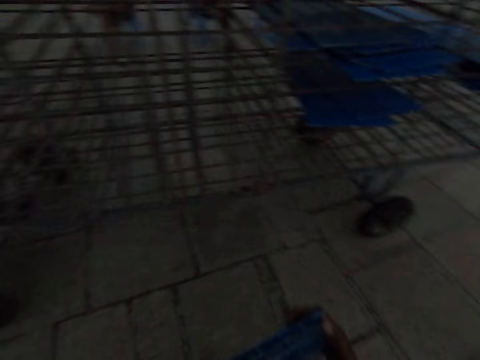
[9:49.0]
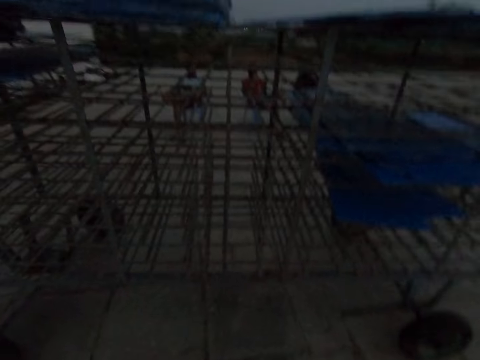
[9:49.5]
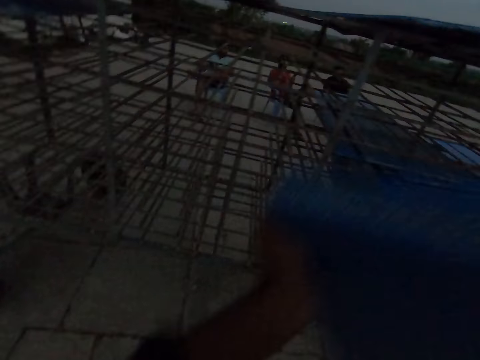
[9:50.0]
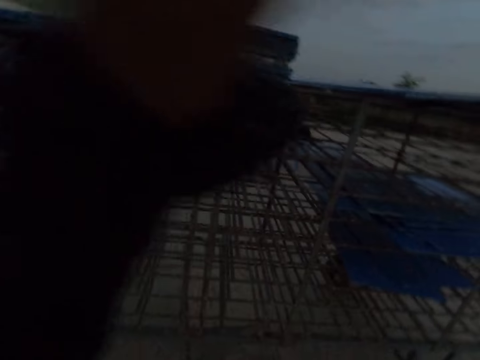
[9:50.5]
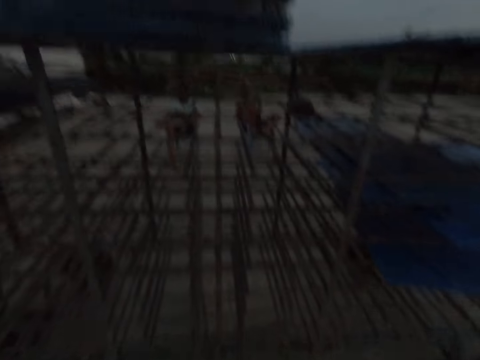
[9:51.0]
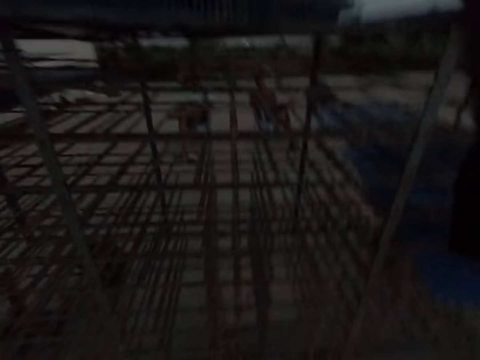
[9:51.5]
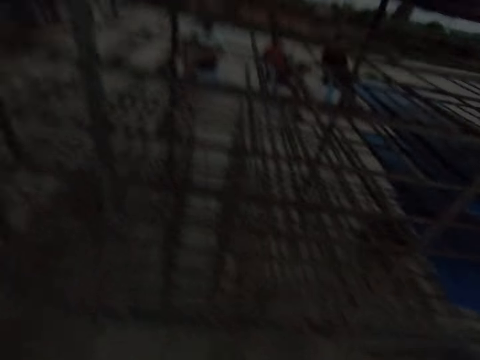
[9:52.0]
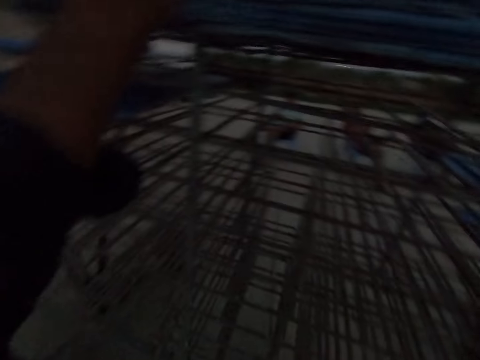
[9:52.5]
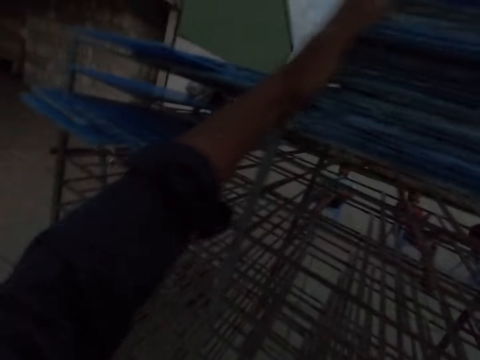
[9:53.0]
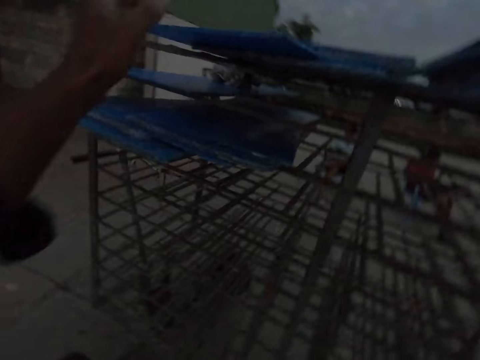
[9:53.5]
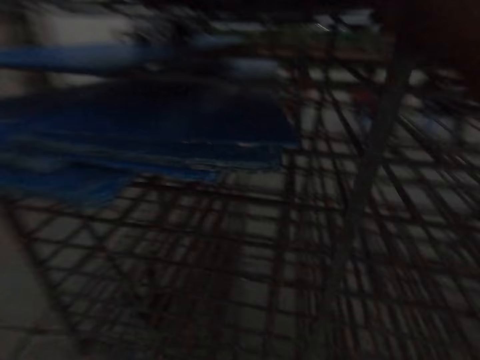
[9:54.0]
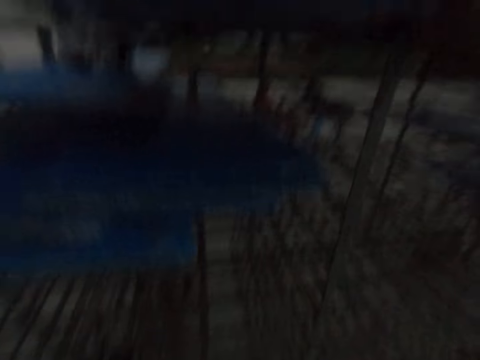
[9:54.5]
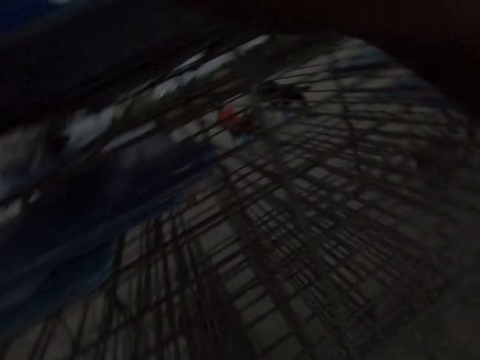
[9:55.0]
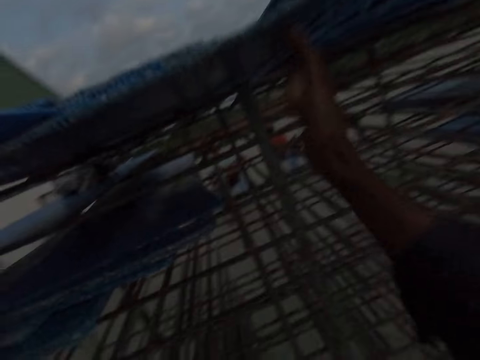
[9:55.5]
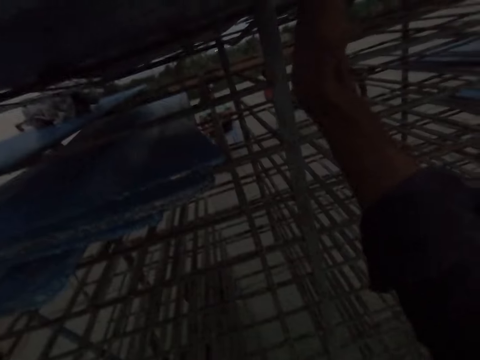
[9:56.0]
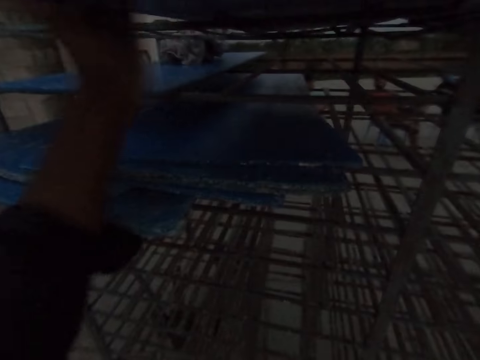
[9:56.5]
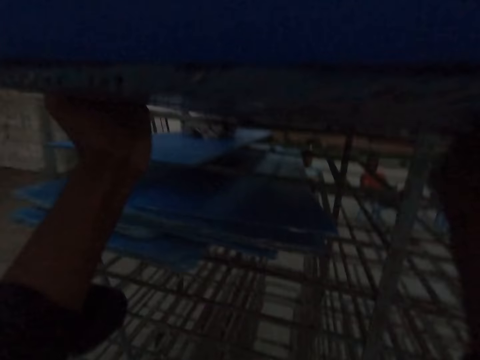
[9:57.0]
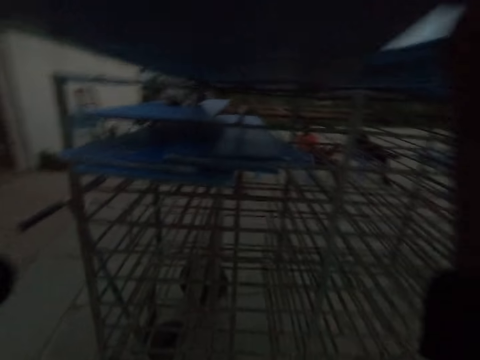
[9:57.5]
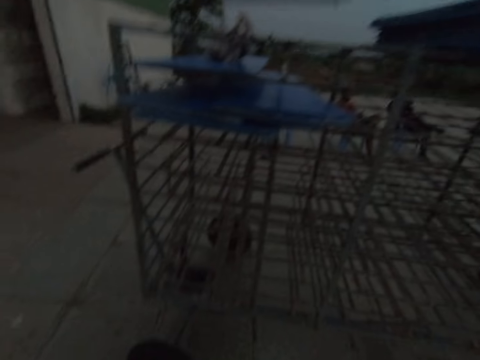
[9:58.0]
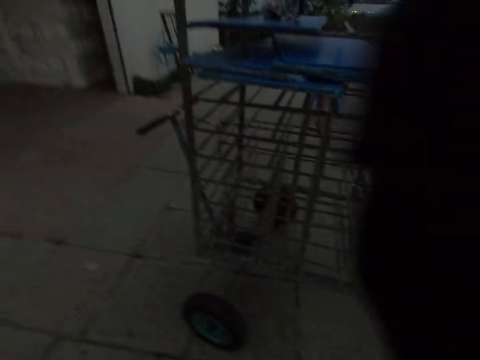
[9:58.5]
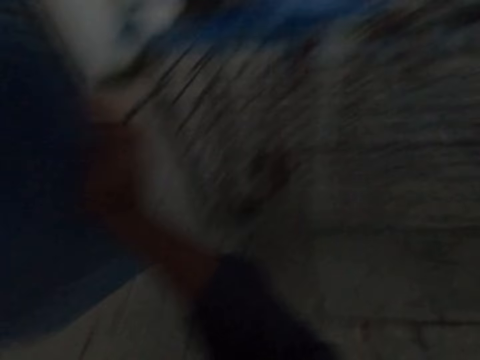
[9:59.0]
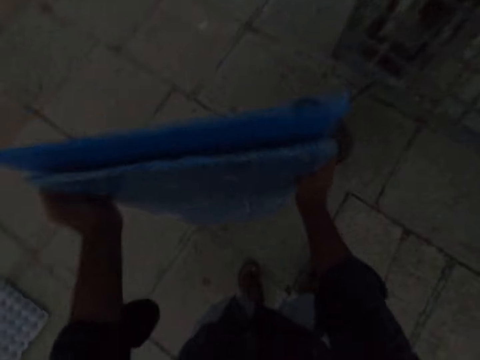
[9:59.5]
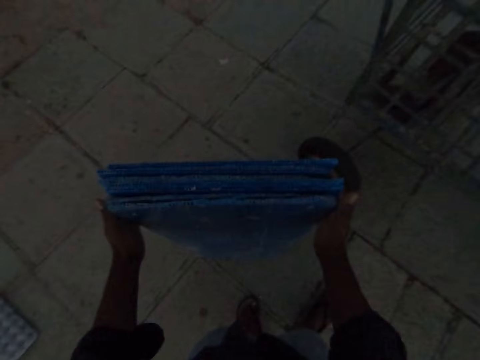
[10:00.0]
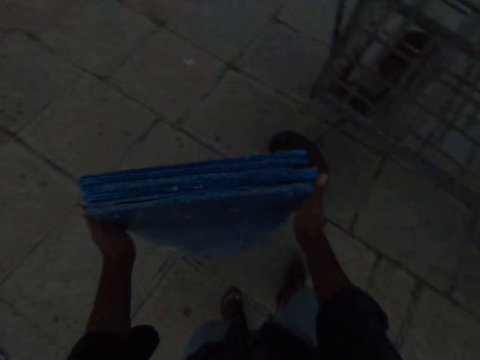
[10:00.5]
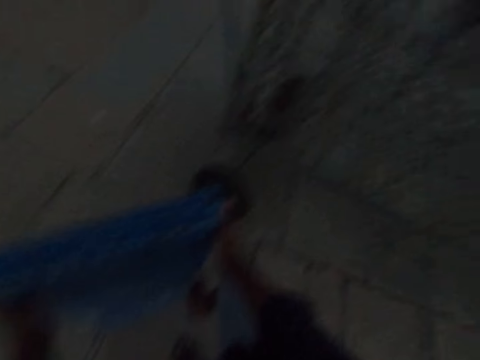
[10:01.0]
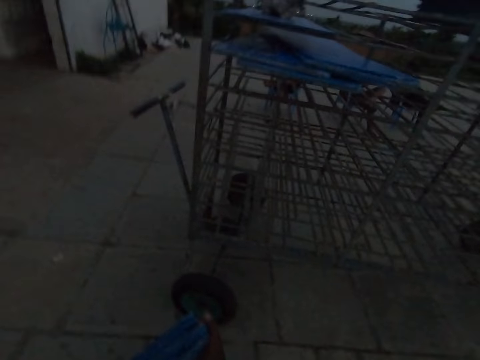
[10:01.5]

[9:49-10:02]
The camera wearer raises the boards in his hands. He puts the blue boards on top of the shelves. He pulls down the boards on the top of the rack with his hands. He arranges the blue boards. He drops the boards in his hands on the ground. The man converses with the camera wearer.

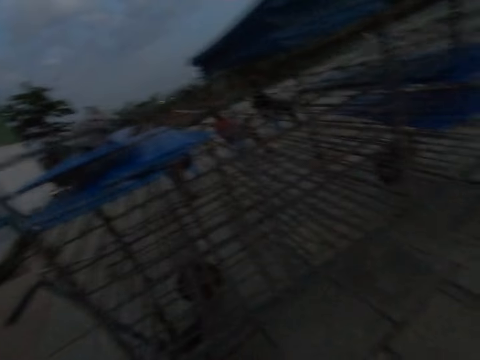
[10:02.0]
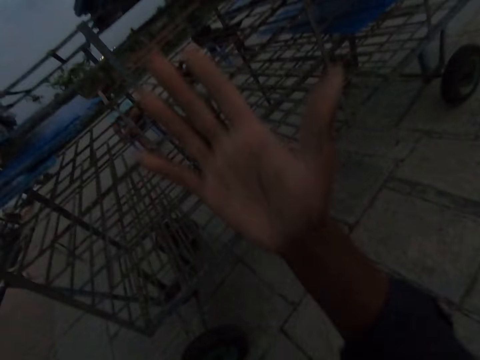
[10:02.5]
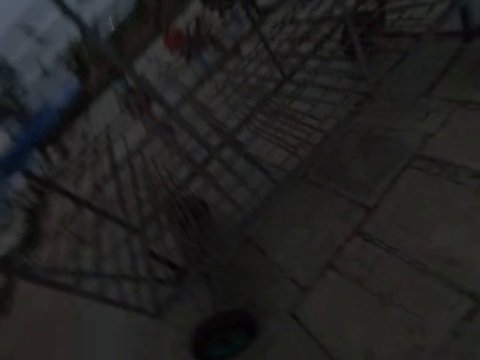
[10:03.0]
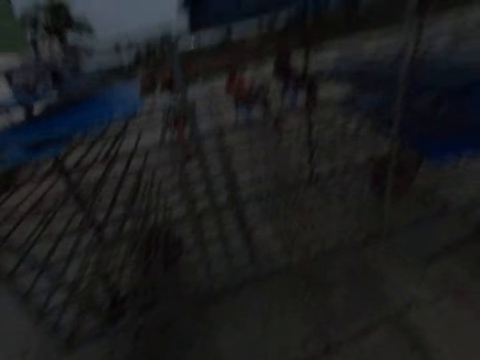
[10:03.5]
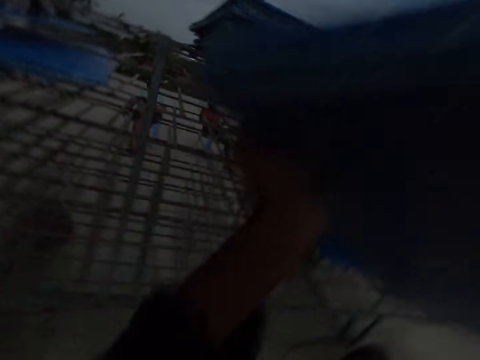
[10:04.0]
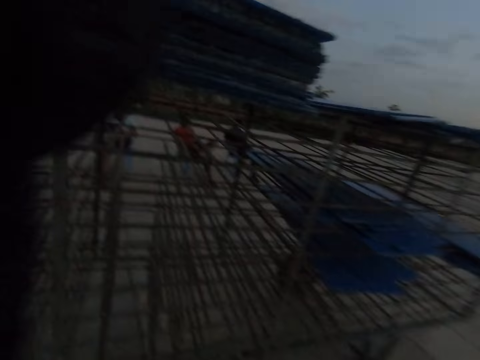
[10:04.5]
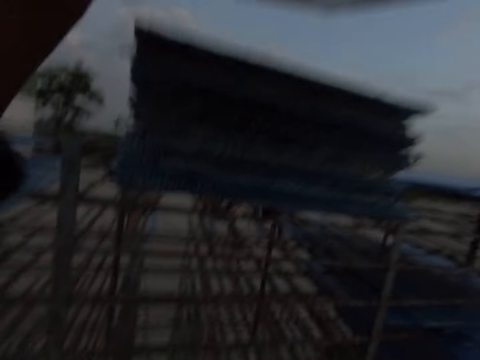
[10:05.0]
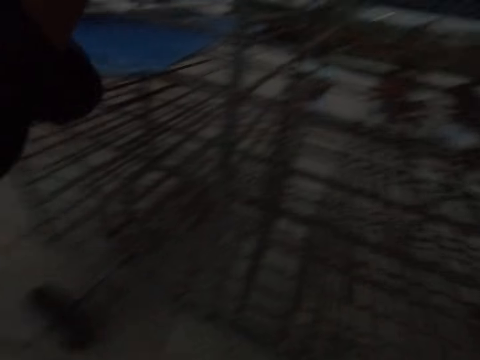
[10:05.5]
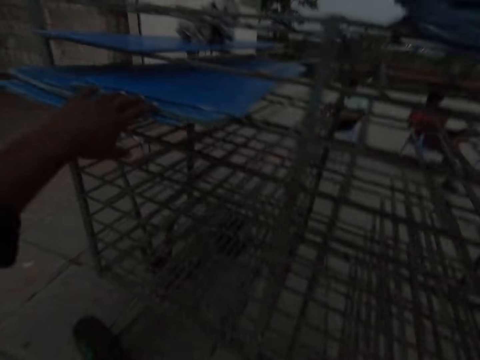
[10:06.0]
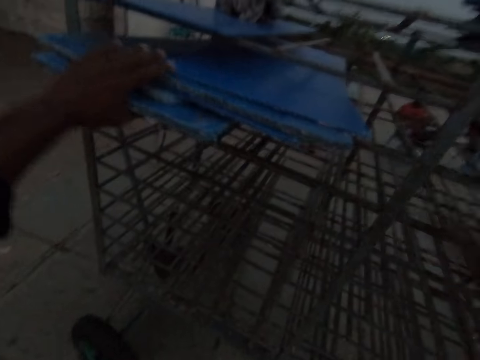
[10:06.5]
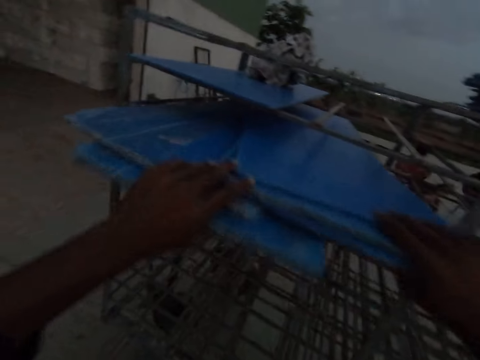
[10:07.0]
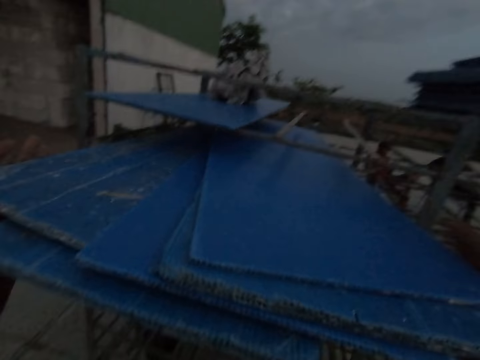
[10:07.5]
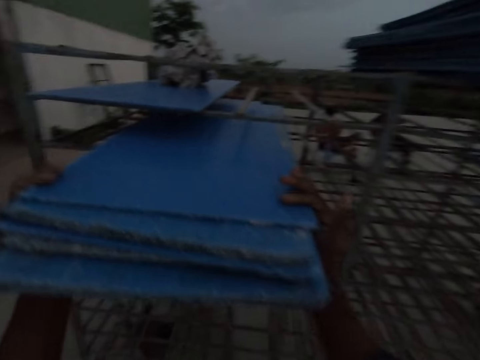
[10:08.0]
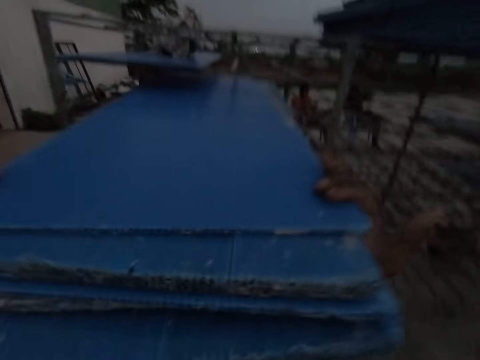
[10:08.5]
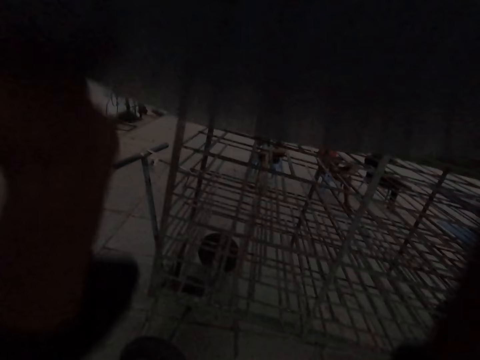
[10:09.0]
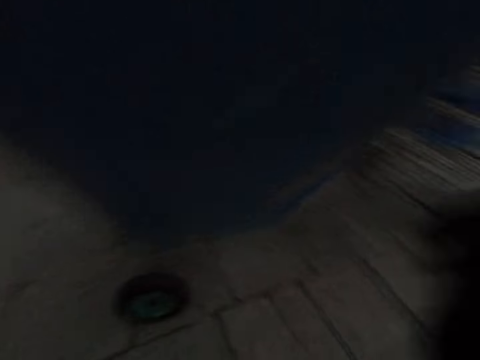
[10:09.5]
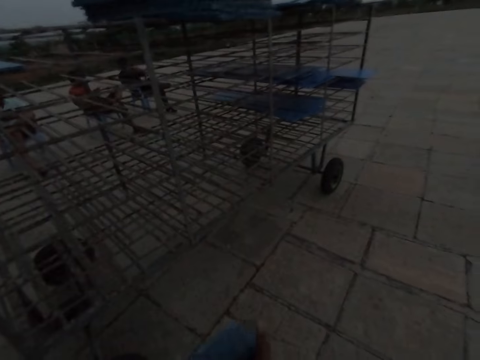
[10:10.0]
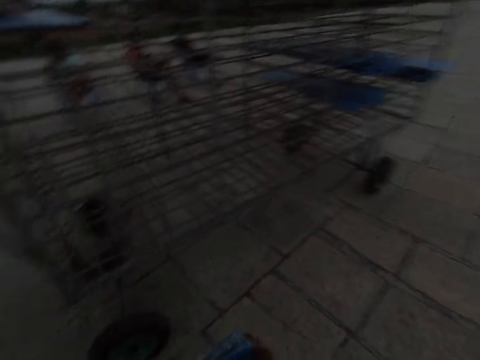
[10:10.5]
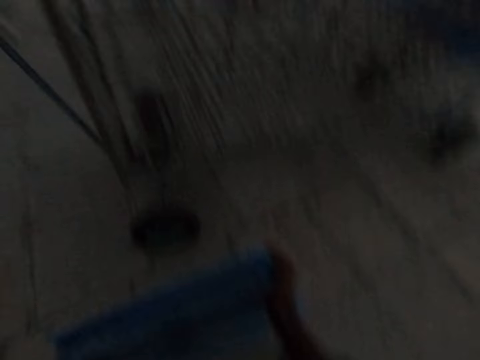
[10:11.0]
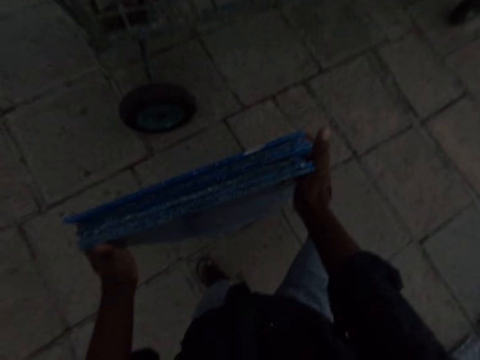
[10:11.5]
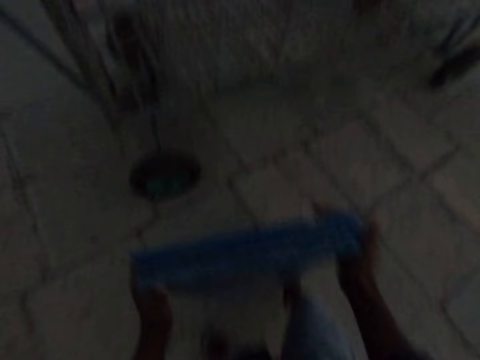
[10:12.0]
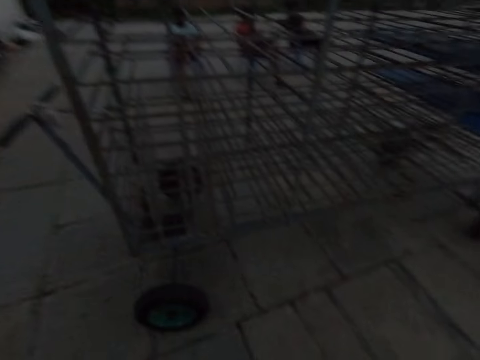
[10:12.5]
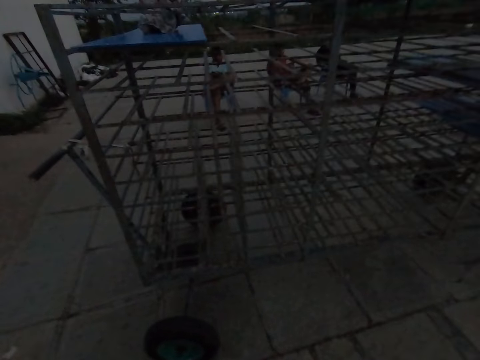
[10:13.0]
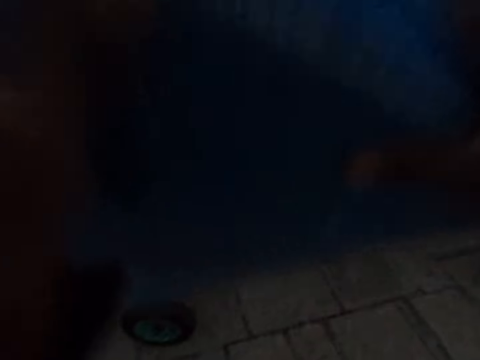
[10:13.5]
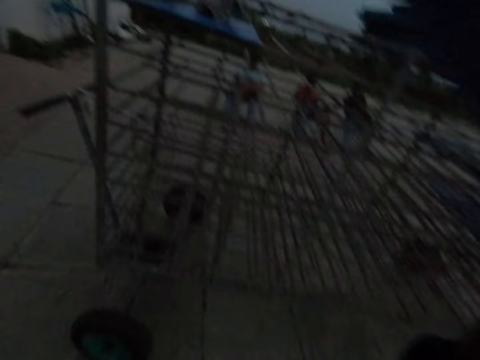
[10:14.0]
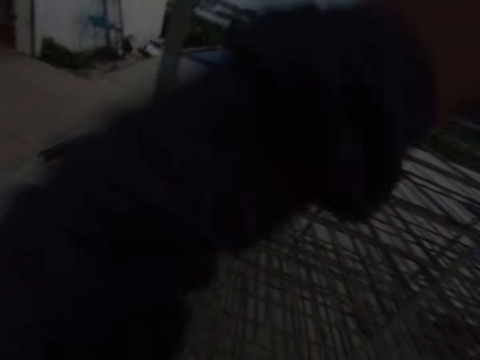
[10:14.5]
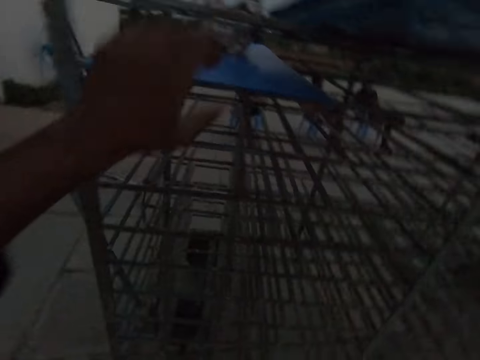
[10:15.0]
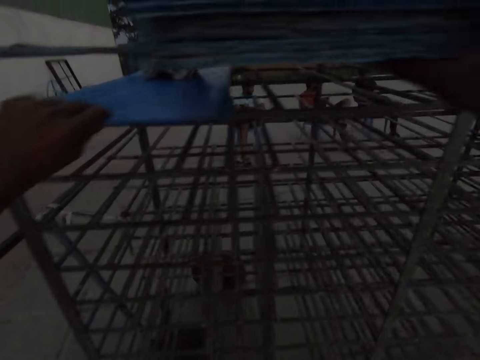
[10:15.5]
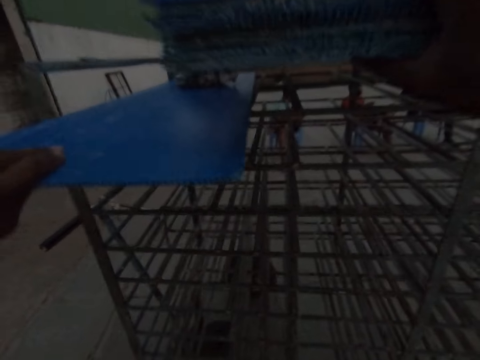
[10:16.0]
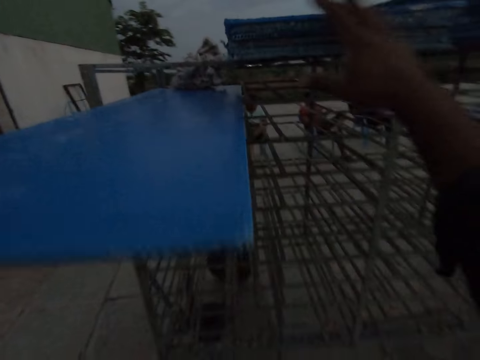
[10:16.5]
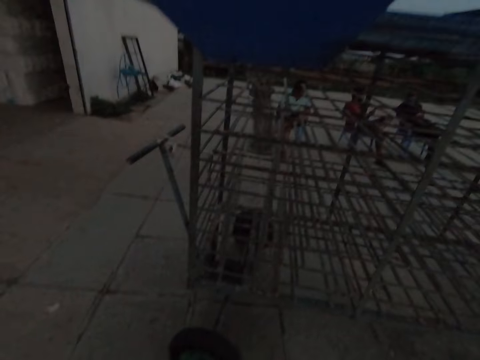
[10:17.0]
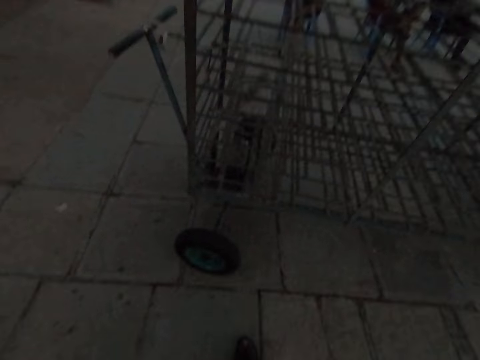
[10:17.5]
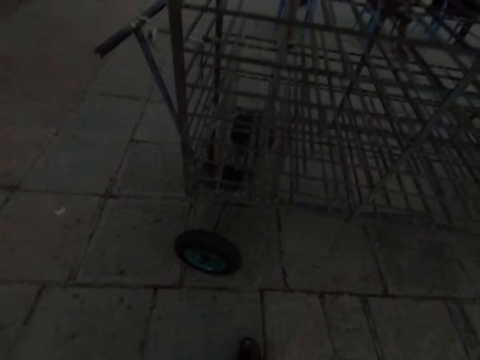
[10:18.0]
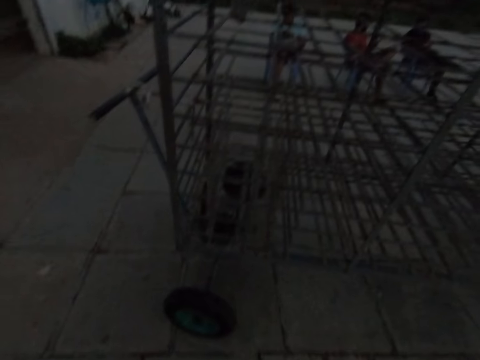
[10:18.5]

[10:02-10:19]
The camera wearer makes a hand gesture with his right hand. He raises the boards in his hands. He drops the boards in his hands on the boards on the top of the rack. He pulls the boards on the rack with his hands. He removes the blue boards from the shelf. He drops the boards in his hands on the ground. He raises the boards in his hands. He drops the boards in his hands on the top of the rack. He removes the blue board from the shelf. He pulls a board on the rack with his left hand.
